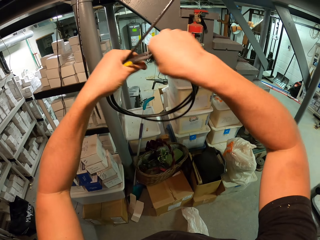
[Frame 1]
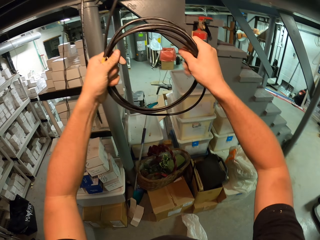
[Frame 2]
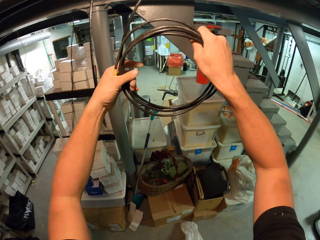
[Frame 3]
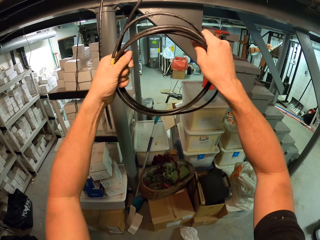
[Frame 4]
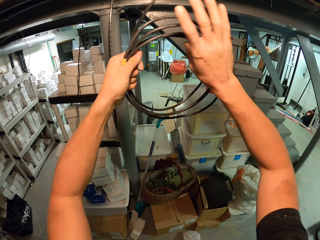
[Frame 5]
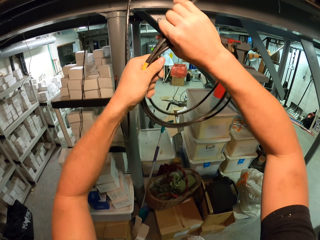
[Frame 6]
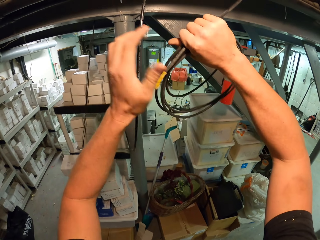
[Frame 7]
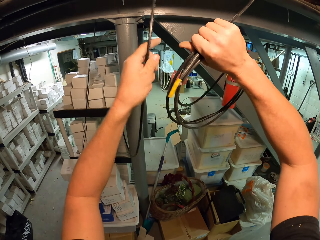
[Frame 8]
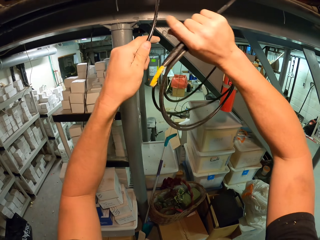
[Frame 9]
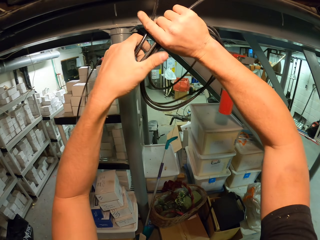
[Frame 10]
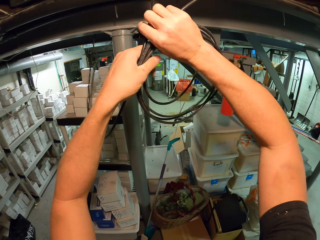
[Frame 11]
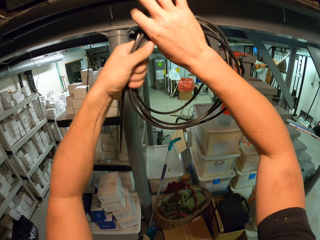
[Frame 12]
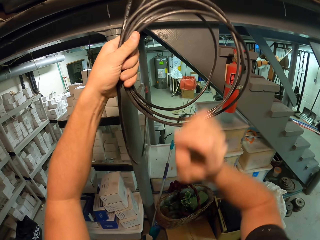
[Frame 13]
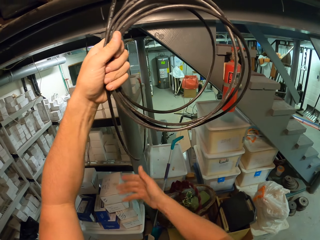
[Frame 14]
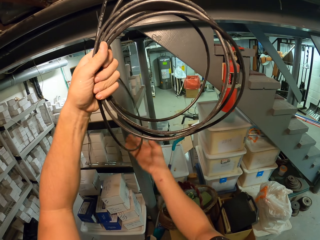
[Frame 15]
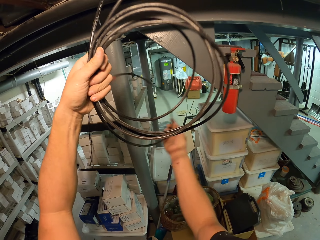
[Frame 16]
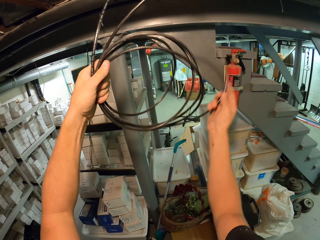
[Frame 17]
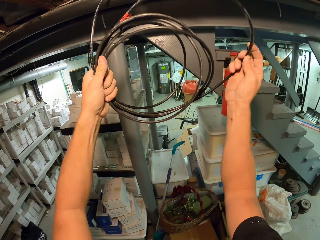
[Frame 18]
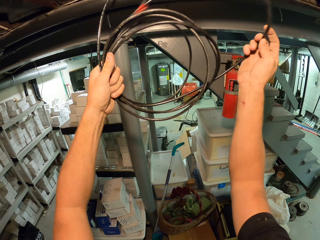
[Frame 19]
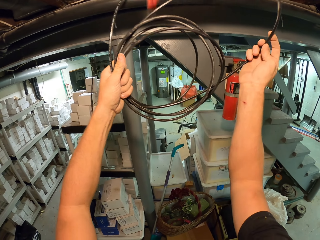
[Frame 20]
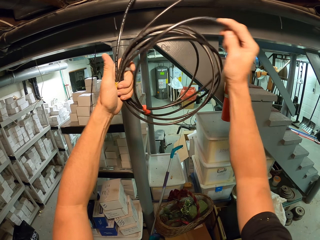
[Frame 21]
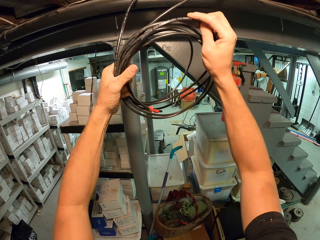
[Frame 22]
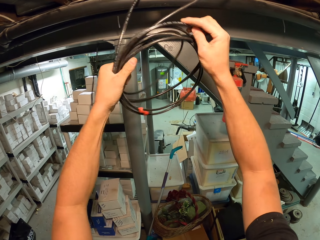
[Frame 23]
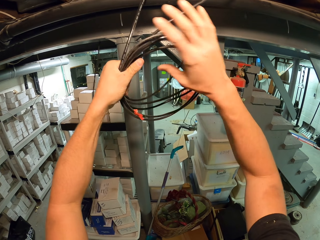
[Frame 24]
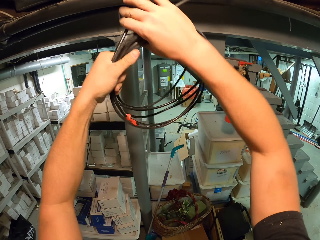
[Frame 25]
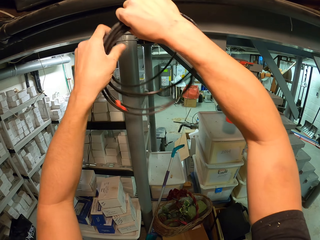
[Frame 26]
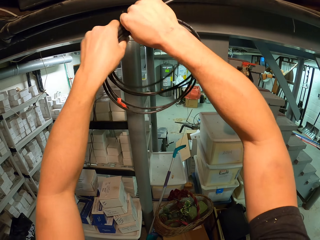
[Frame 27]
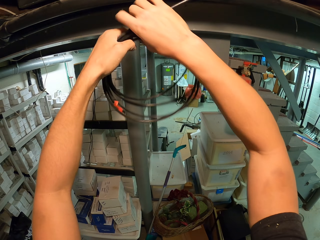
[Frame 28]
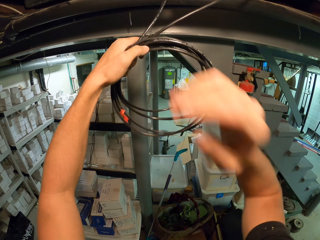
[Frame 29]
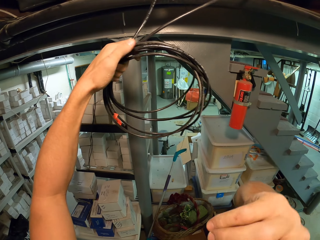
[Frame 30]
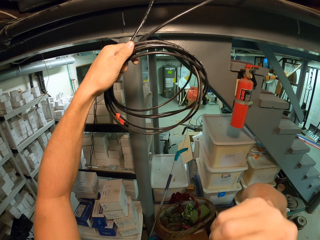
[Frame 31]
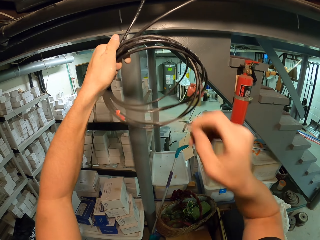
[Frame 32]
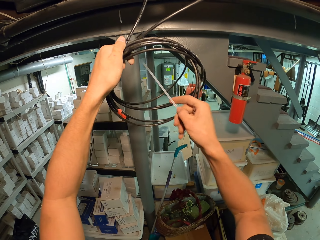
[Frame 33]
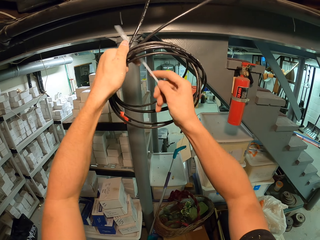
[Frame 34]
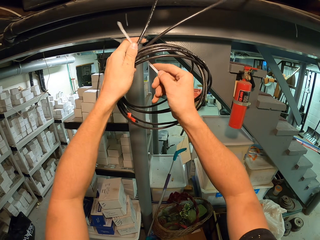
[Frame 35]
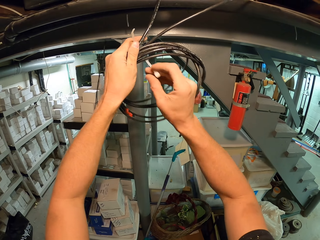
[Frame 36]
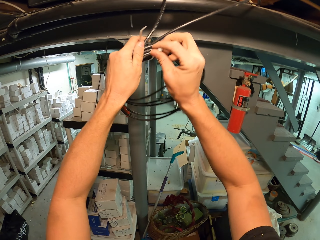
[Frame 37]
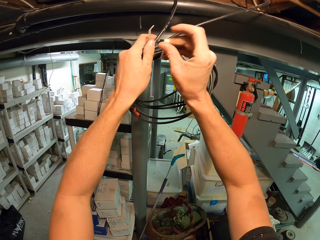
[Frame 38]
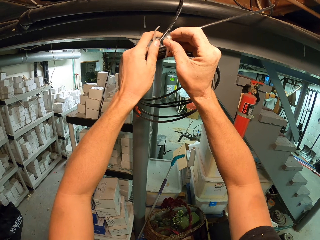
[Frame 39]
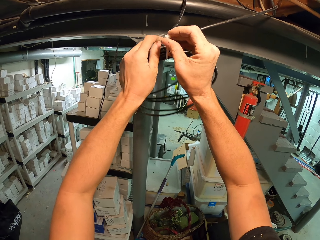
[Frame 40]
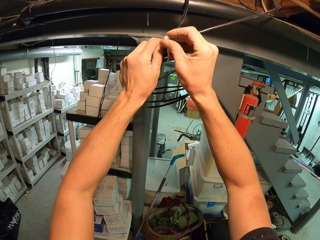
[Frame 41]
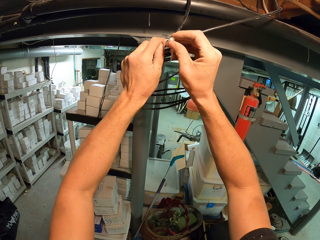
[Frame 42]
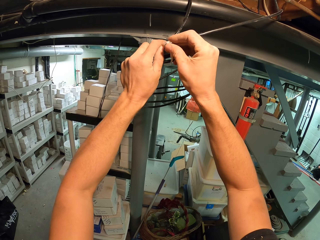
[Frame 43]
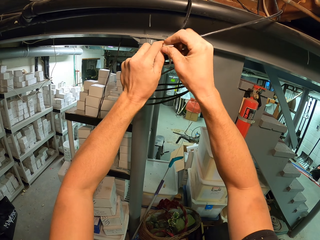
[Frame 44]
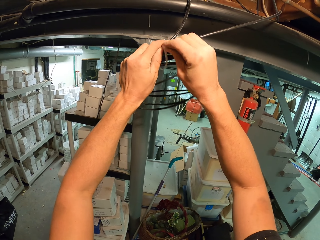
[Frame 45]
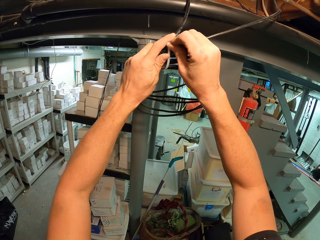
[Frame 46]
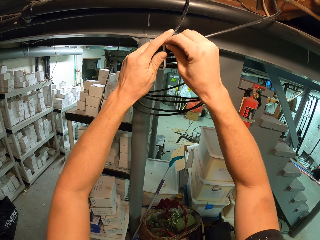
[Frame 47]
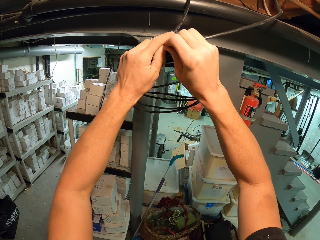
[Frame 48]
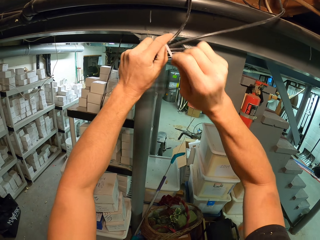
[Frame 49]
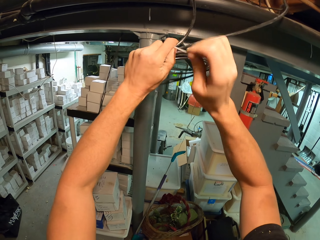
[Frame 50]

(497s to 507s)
The camera wearer holds a zip tie. They pick a clip with the right hand from the mouth. They tie cables together with the zip tie on the right hand.

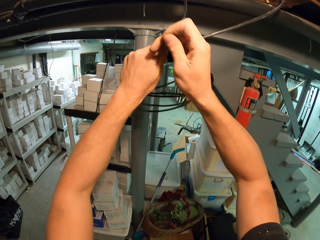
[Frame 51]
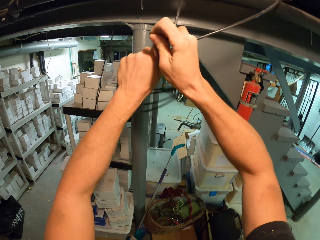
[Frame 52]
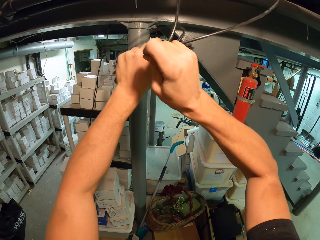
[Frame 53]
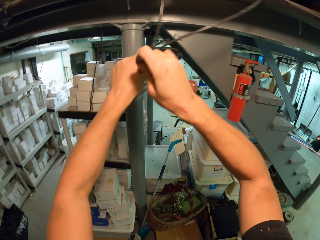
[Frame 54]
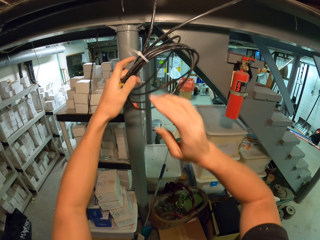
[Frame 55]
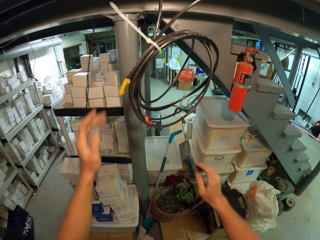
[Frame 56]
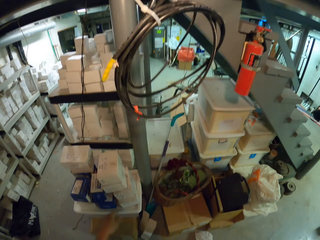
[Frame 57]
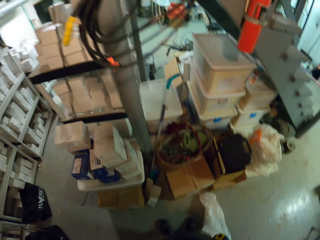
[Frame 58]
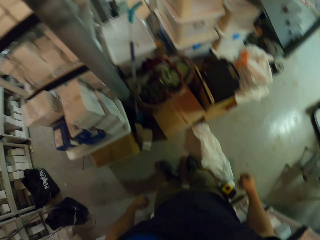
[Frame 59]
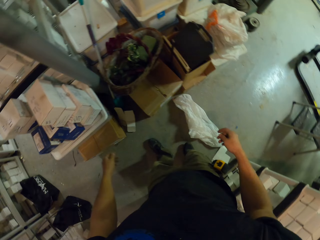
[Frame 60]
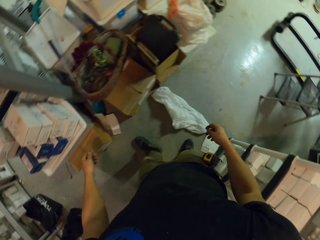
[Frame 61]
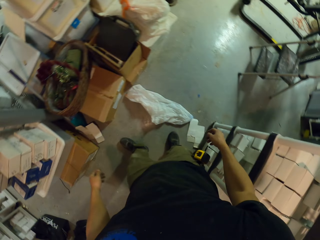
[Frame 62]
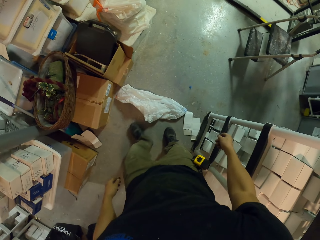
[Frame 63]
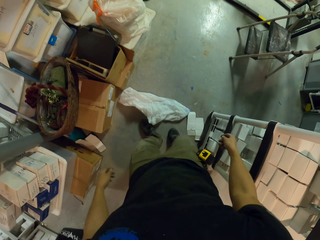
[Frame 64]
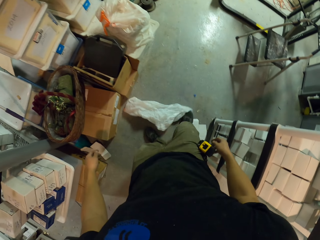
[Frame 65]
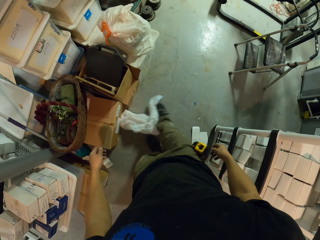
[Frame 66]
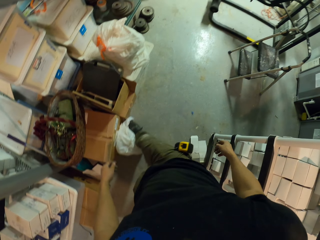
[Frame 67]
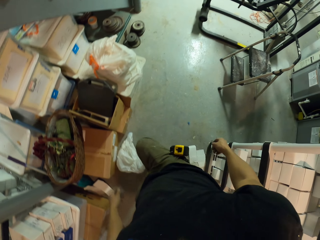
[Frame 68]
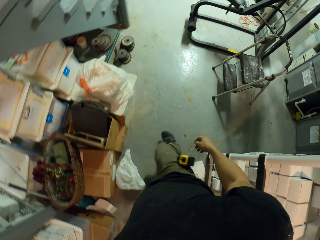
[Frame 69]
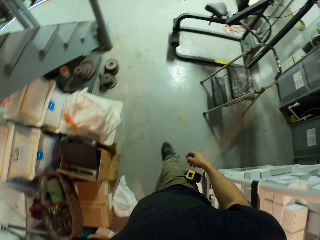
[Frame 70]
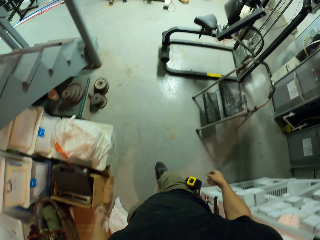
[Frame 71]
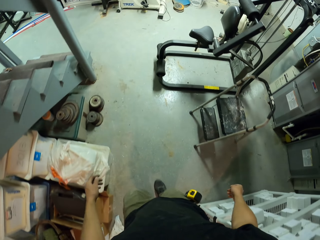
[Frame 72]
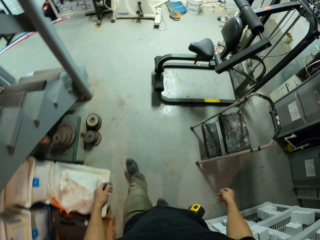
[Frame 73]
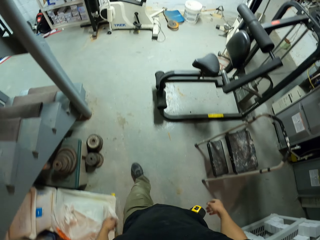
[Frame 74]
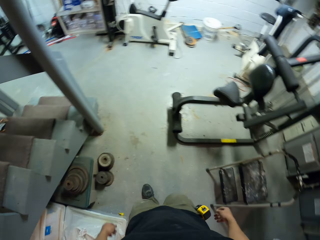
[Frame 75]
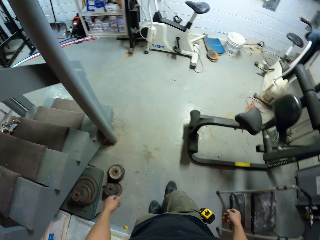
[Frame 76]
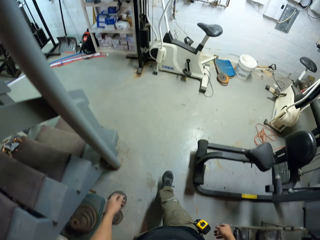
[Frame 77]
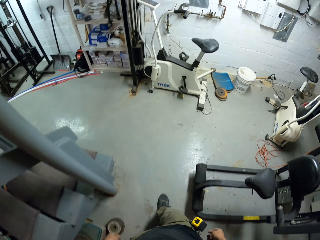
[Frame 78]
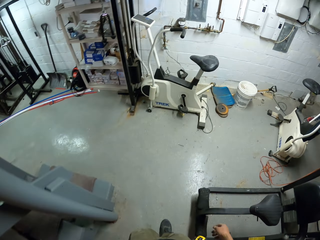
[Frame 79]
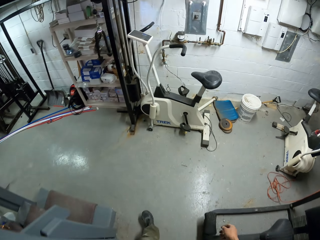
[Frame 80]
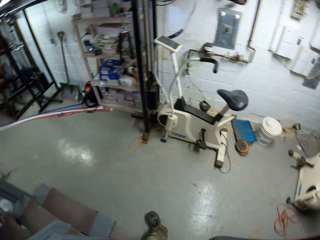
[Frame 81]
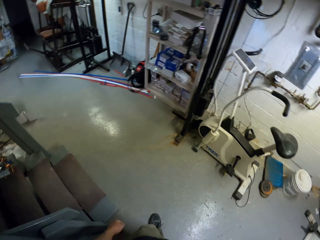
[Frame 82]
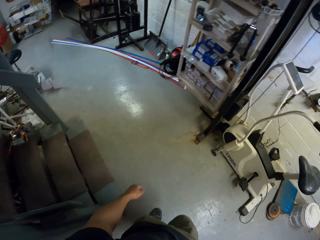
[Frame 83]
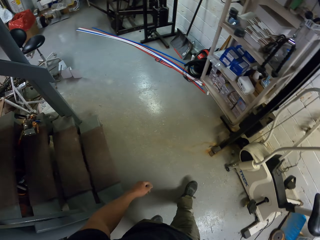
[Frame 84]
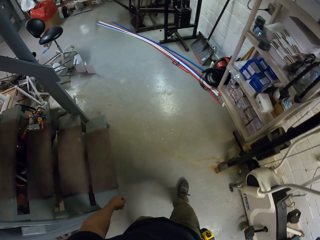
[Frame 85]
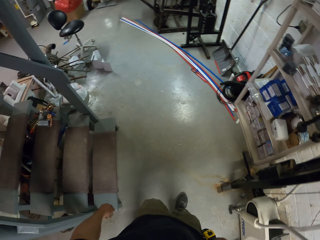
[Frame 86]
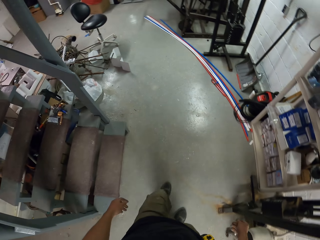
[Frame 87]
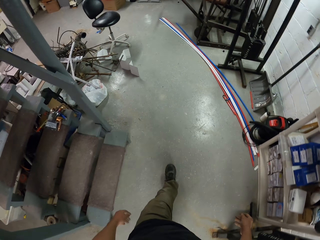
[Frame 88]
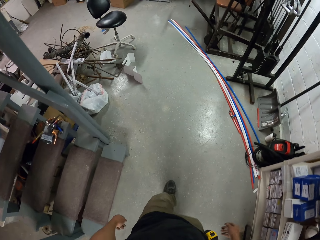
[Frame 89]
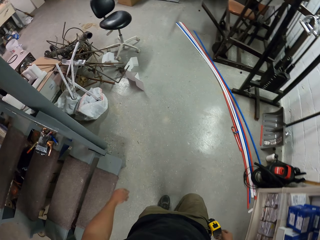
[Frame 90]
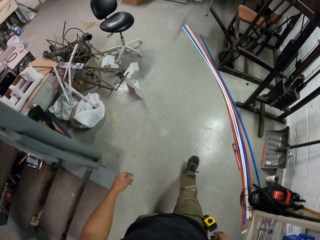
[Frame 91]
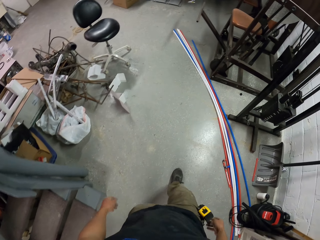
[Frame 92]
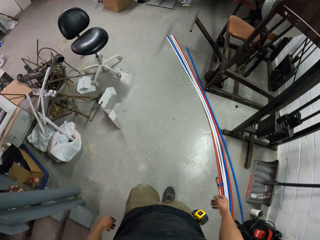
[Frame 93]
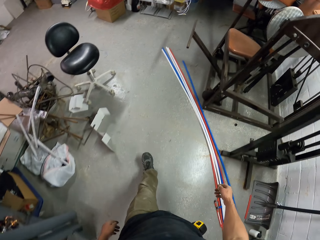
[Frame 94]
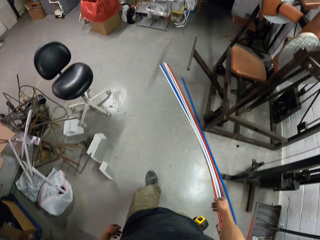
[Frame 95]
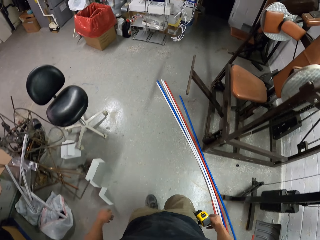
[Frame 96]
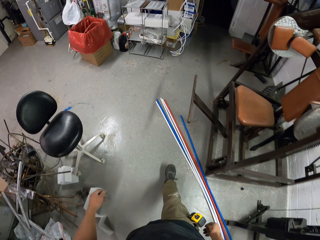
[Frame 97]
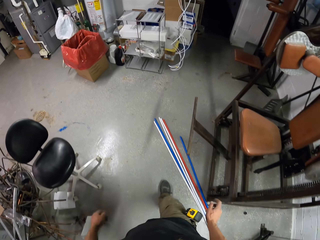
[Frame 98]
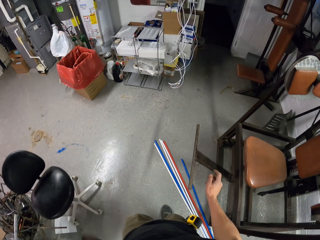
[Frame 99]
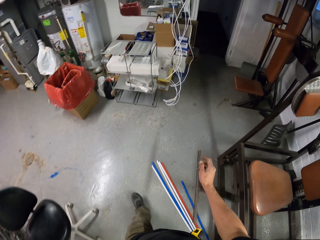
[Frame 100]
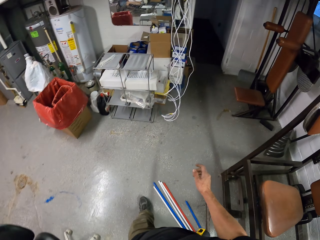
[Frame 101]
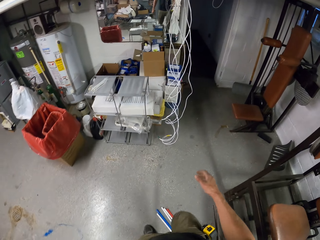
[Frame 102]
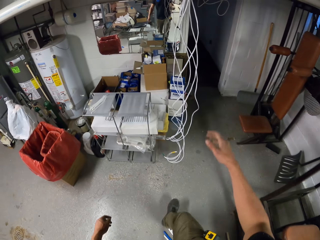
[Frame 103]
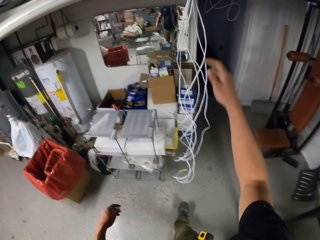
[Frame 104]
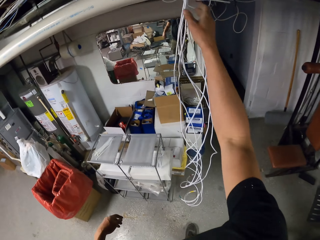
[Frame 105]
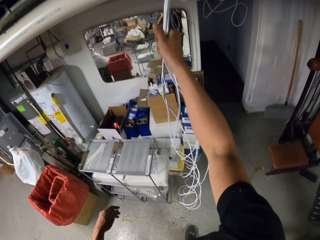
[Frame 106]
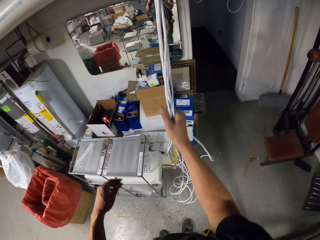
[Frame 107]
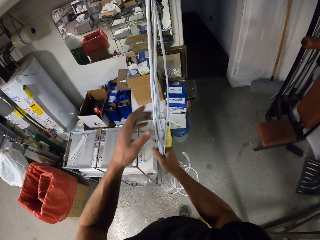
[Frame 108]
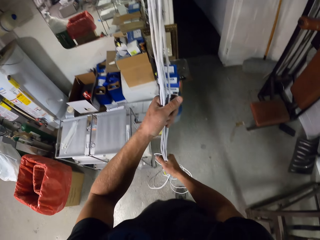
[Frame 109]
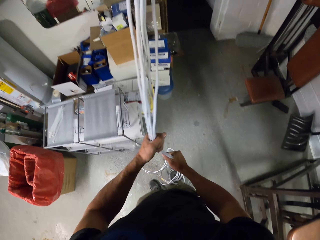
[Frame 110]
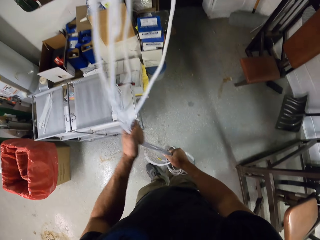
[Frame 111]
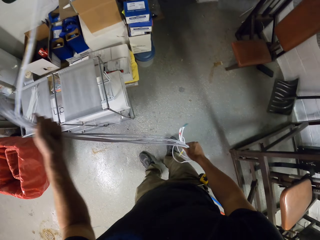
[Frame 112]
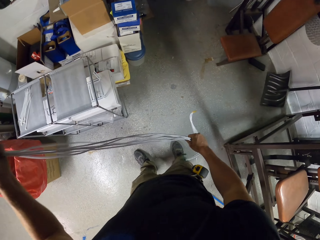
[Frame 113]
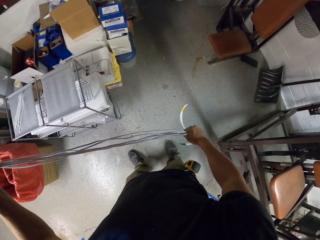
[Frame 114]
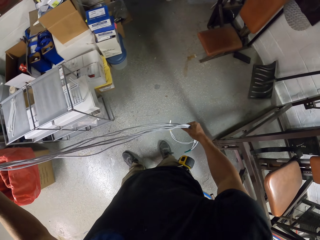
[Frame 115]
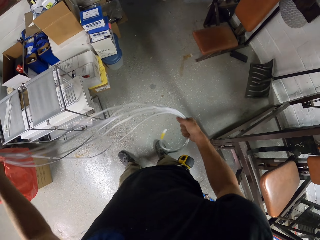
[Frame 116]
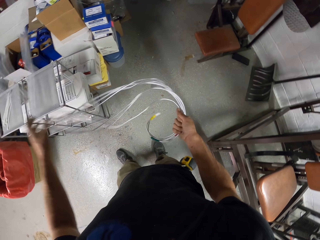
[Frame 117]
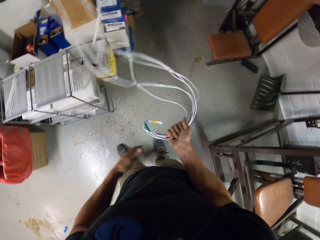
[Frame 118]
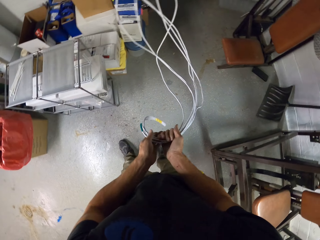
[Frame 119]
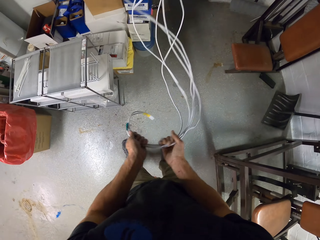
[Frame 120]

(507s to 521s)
The camera wearer fastens a zip tie, releases the cables and walks around the room. They kick a rug on the ground with the right leg. They walk in the room. They hold cables. They pull wire with both hands. They align the cables.
